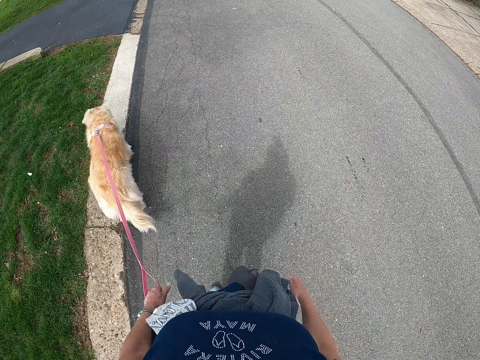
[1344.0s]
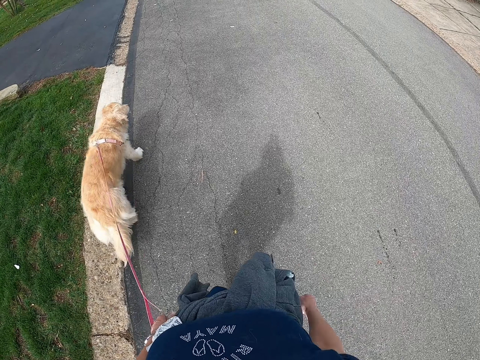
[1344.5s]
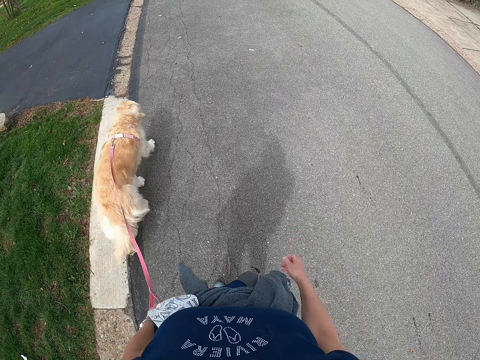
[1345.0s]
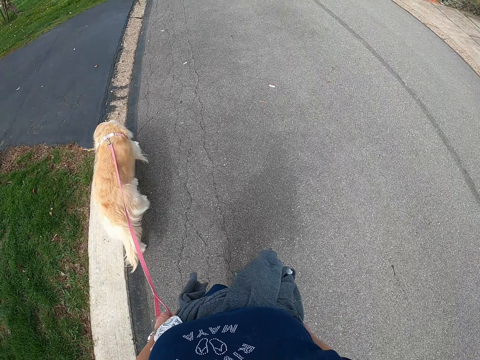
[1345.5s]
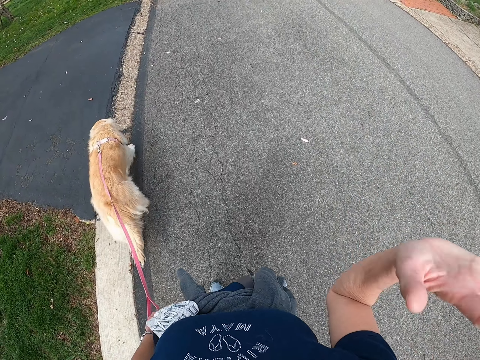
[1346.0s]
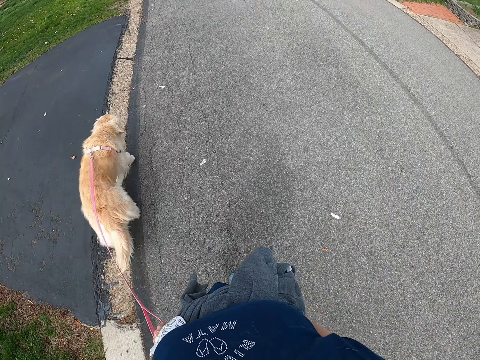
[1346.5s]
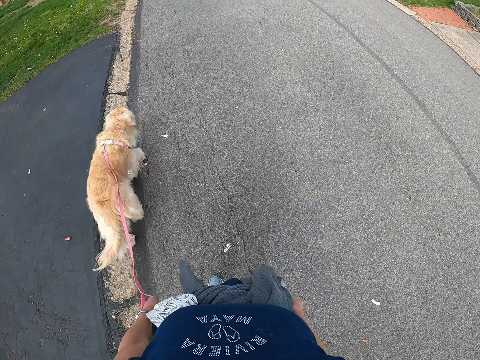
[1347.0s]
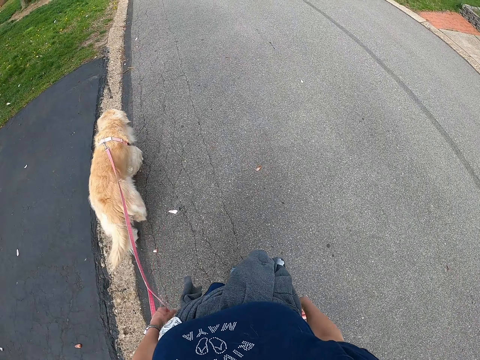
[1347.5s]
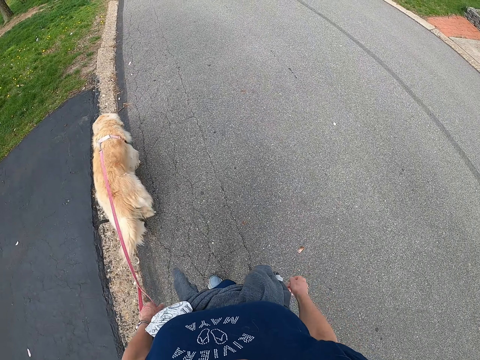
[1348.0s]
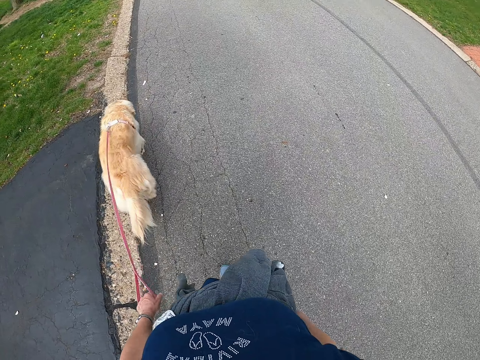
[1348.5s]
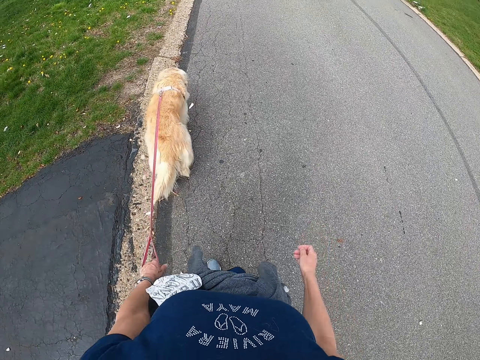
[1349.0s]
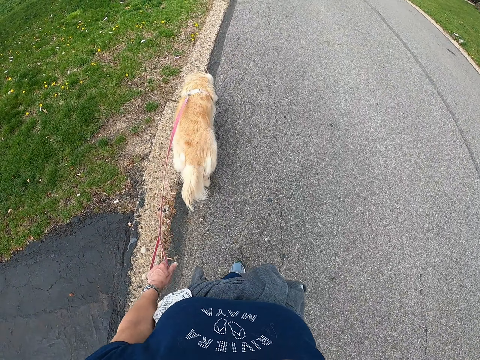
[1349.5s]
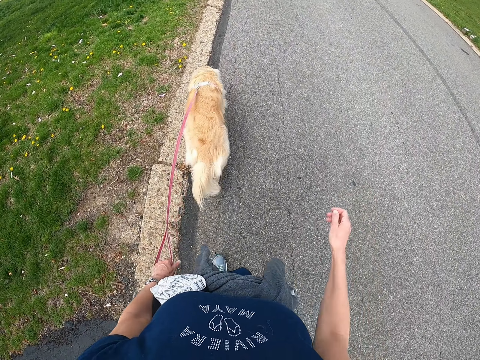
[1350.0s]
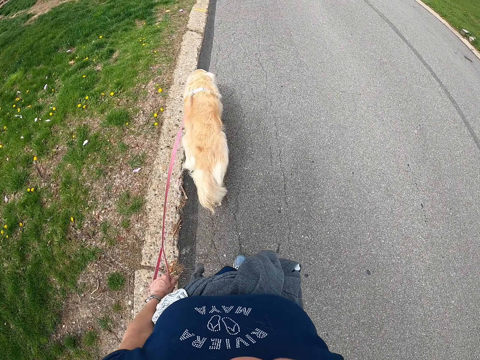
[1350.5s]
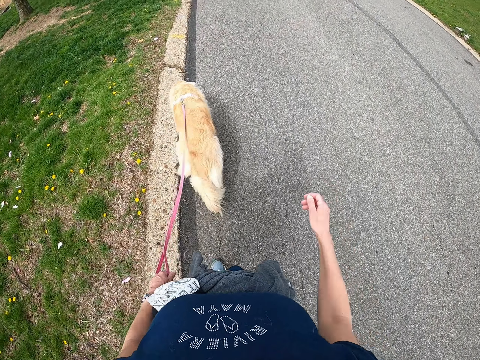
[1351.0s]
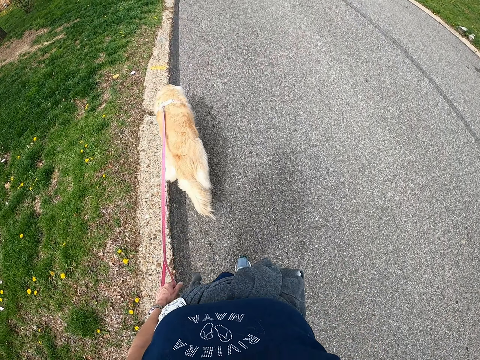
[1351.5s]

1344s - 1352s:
The camera wearer waves the right hand.

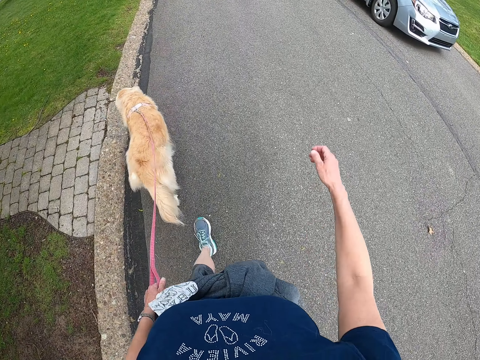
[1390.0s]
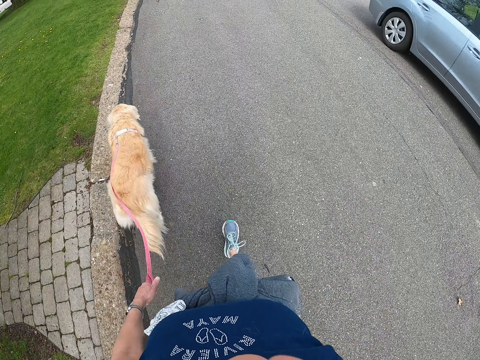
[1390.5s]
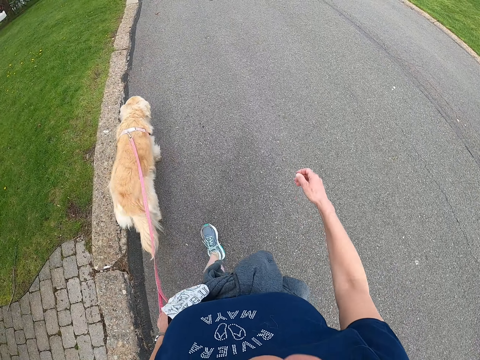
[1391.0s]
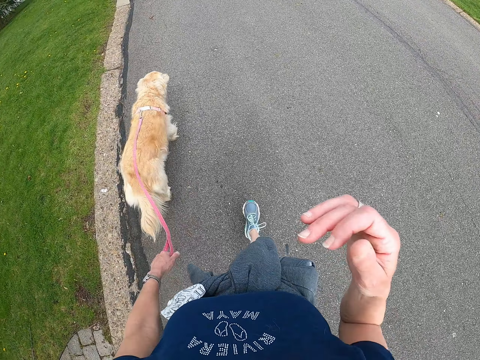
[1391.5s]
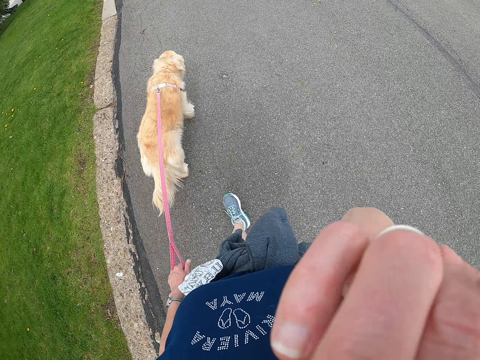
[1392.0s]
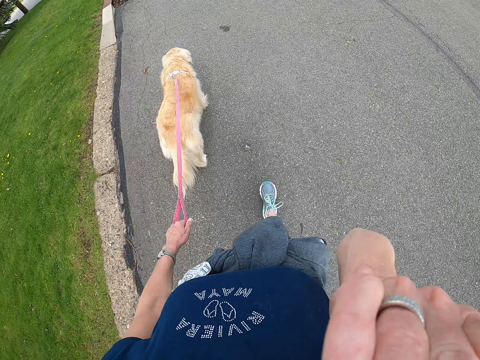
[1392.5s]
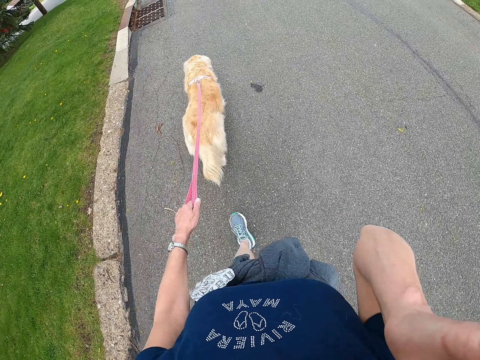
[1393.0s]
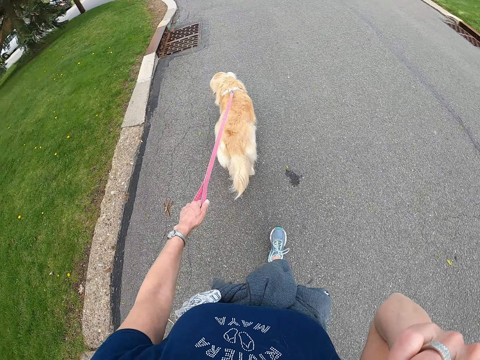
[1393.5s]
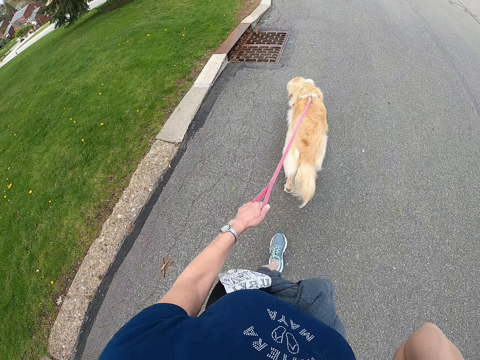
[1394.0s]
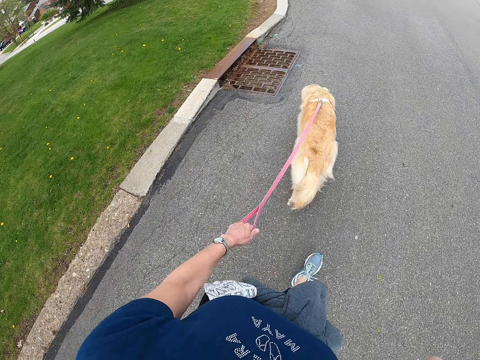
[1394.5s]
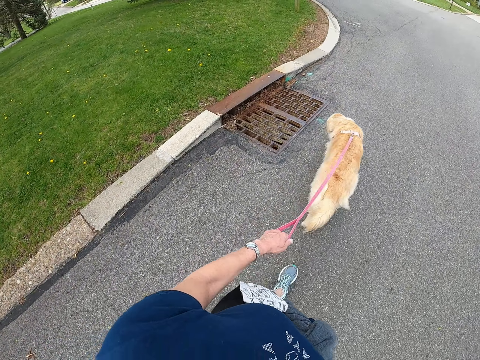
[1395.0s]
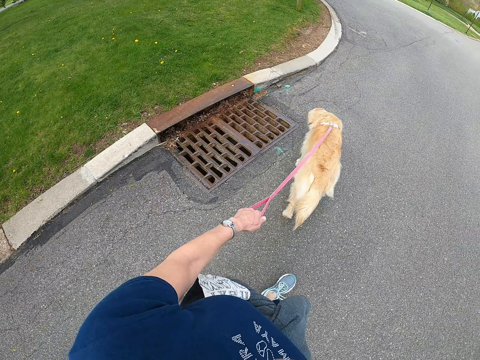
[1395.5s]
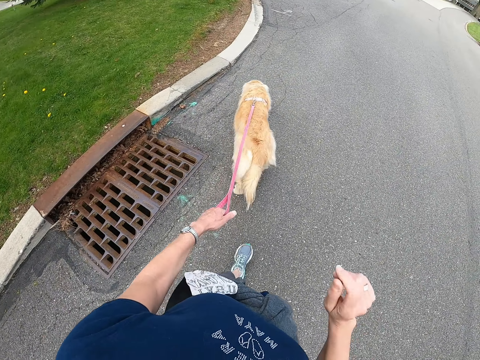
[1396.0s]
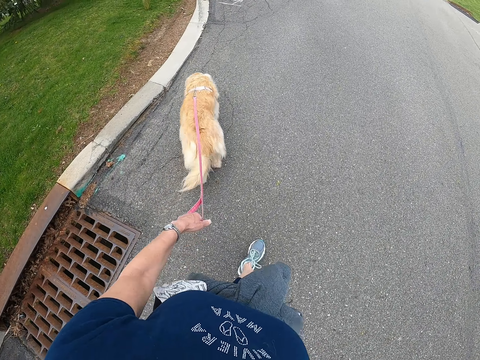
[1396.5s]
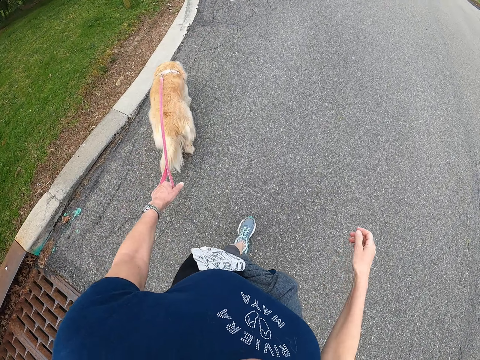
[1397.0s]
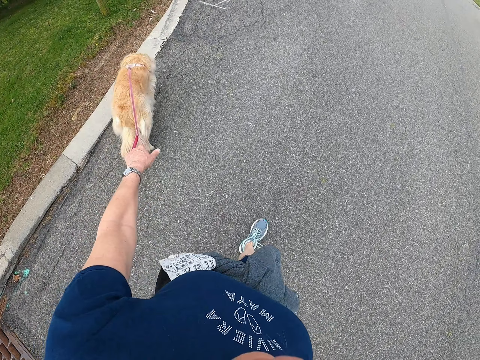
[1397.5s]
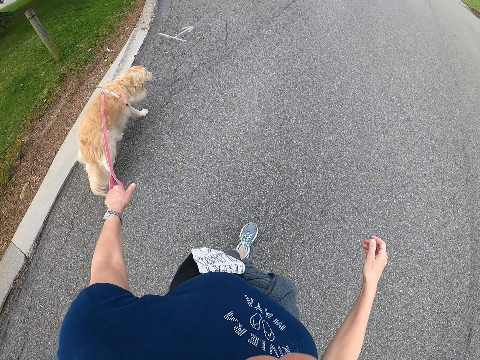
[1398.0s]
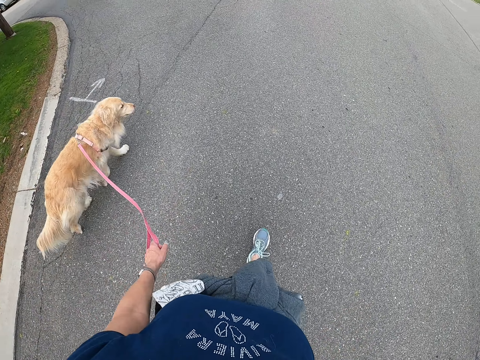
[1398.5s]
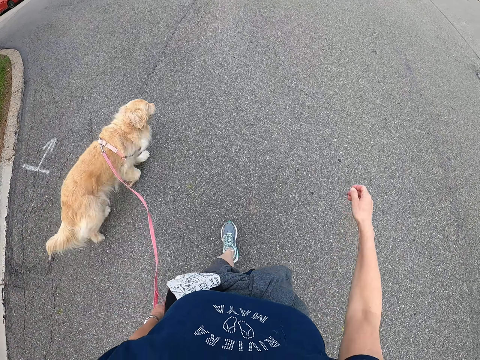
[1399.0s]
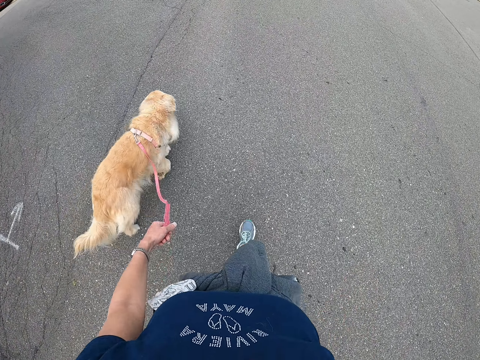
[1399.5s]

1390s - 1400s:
The camera wearer touches her body. She walks a dog.

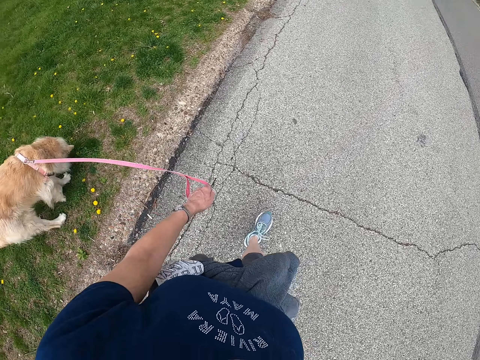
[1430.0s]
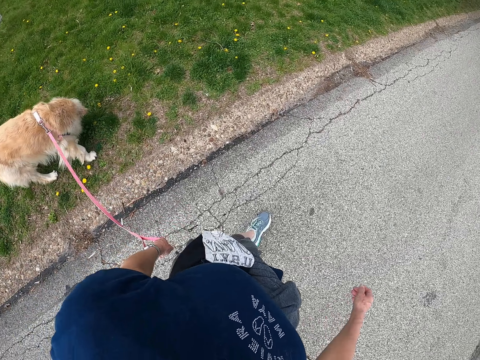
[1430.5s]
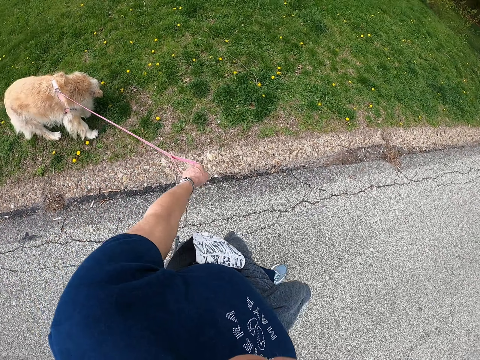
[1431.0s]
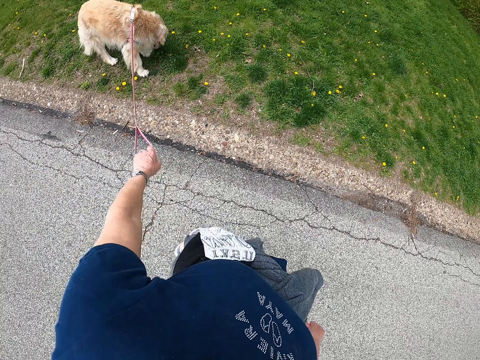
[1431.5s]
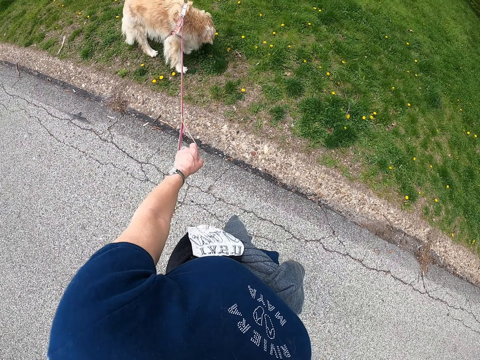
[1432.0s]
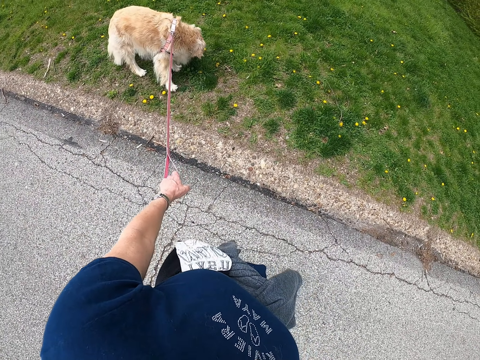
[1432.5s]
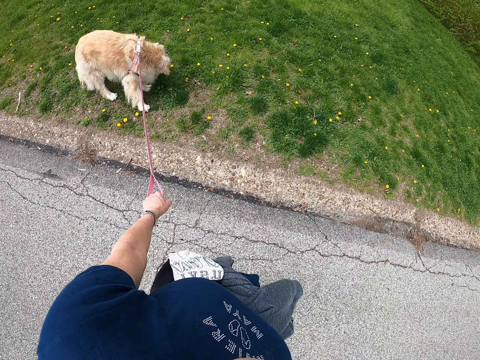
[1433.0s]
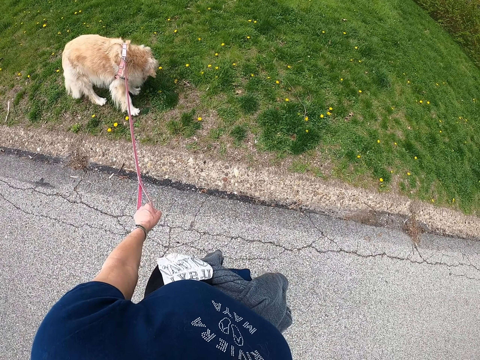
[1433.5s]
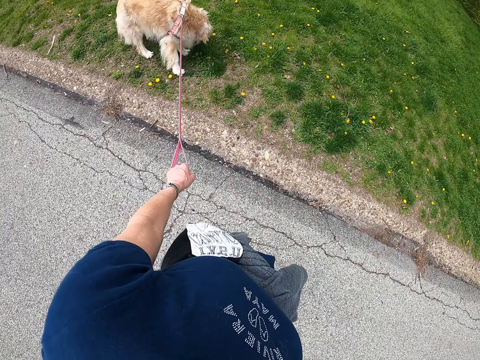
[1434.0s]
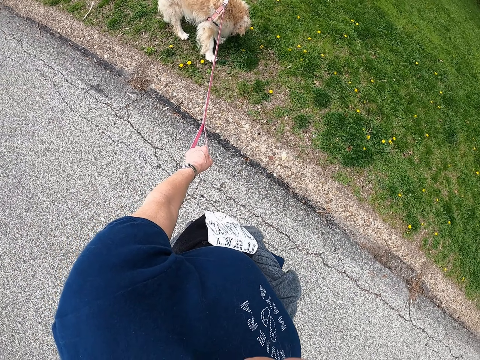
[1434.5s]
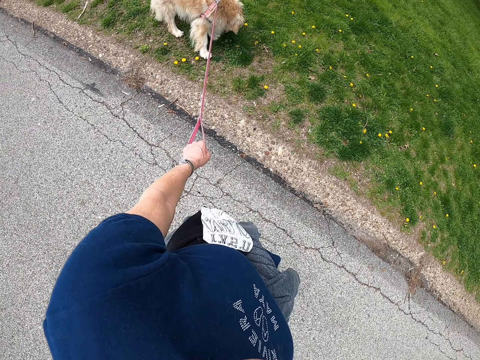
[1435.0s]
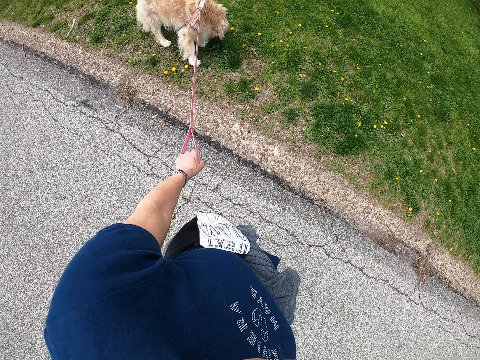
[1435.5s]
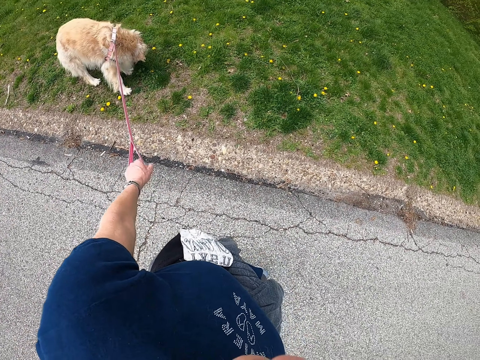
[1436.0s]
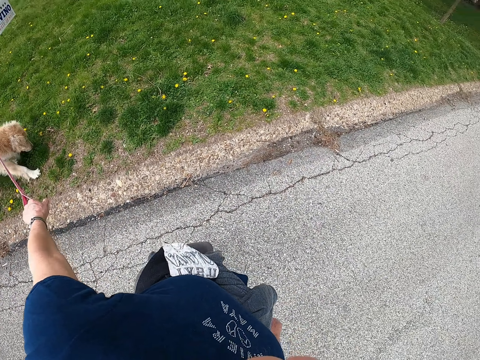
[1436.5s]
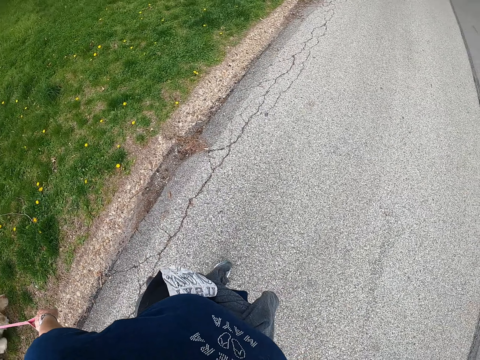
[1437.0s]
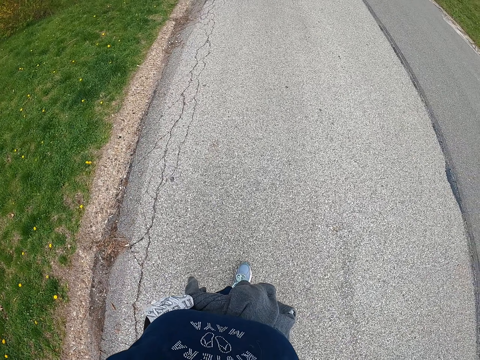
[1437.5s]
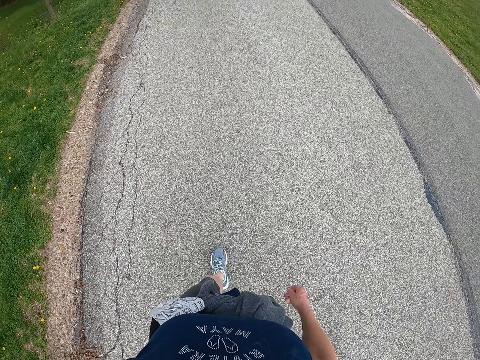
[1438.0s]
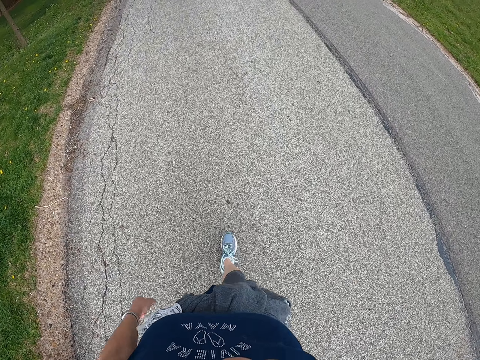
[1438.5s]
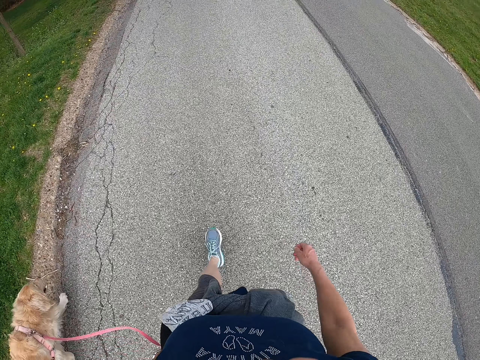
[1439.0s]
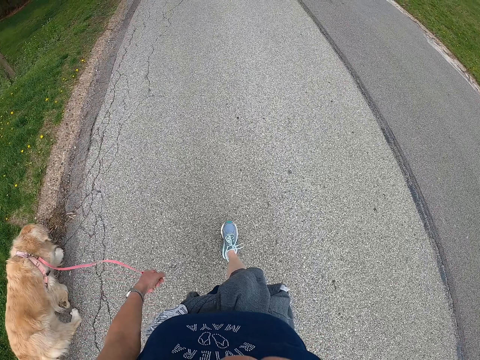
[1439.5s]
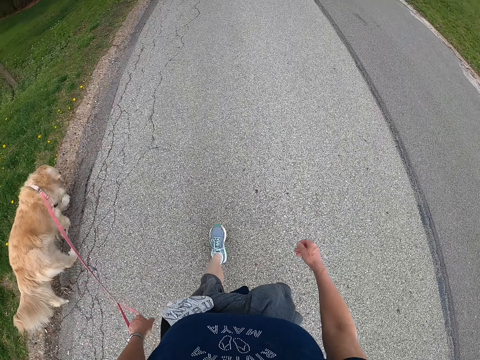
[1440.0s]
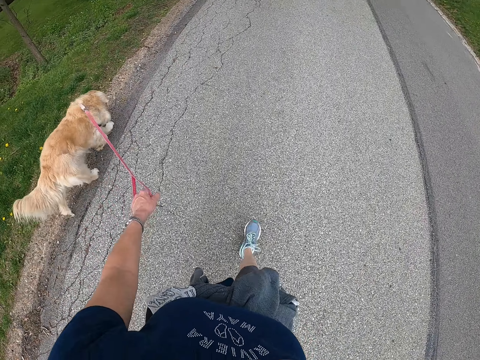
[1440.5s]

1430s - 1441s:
The camera wearer stops. They walk a dog.
